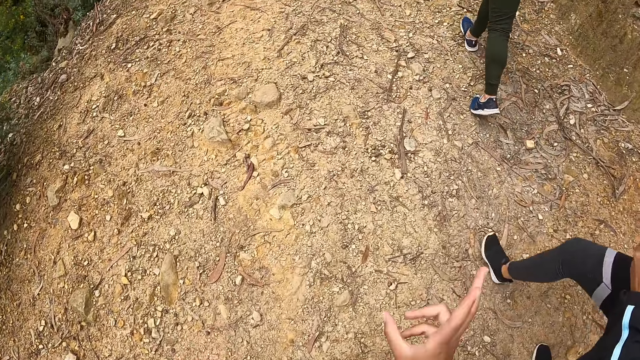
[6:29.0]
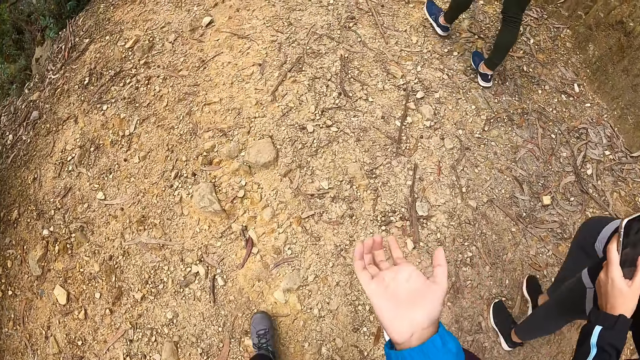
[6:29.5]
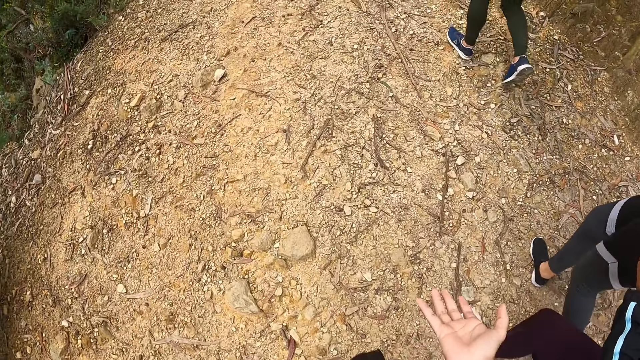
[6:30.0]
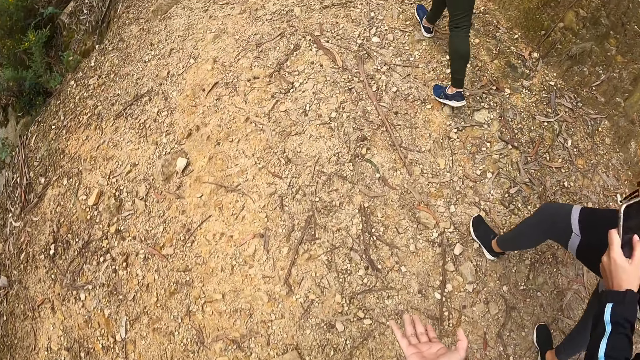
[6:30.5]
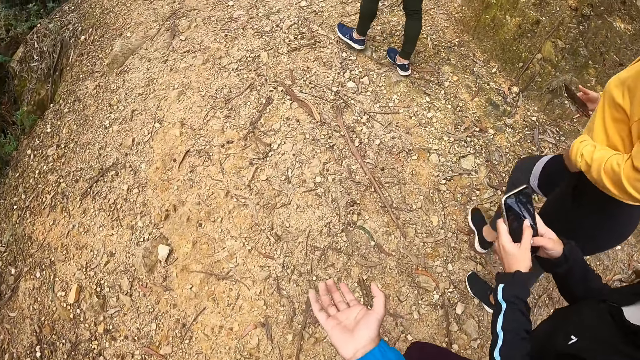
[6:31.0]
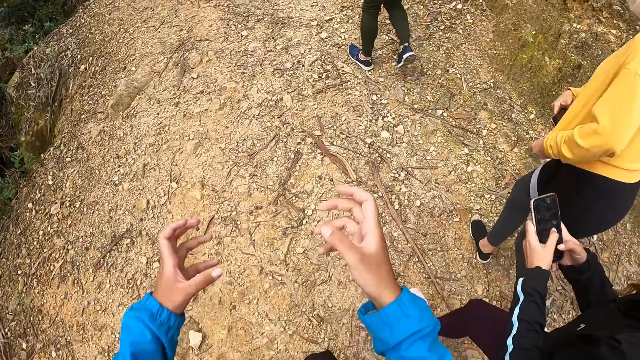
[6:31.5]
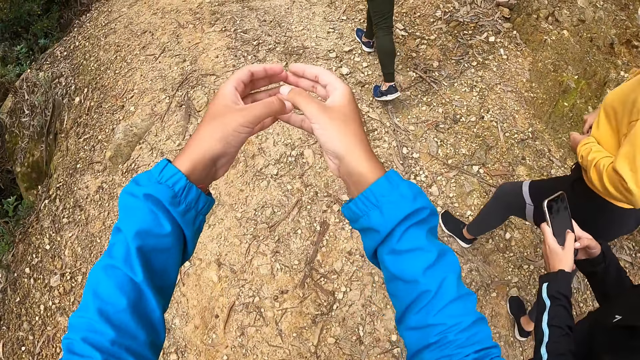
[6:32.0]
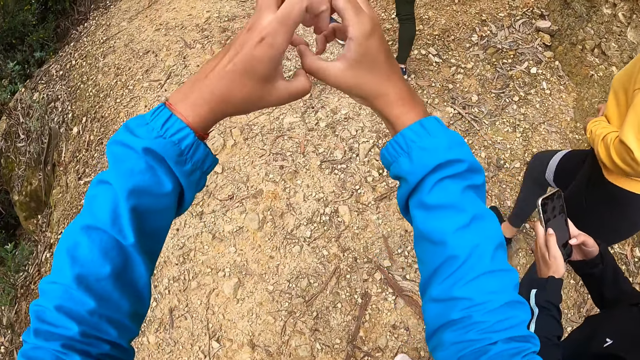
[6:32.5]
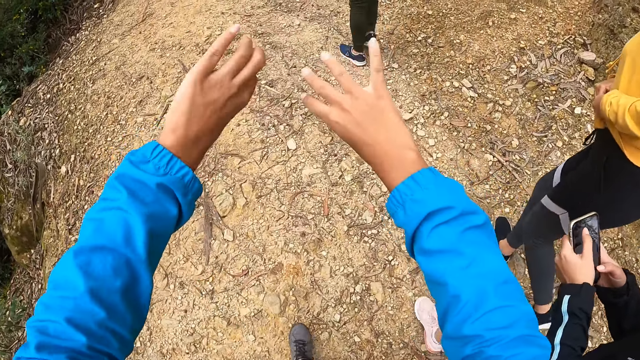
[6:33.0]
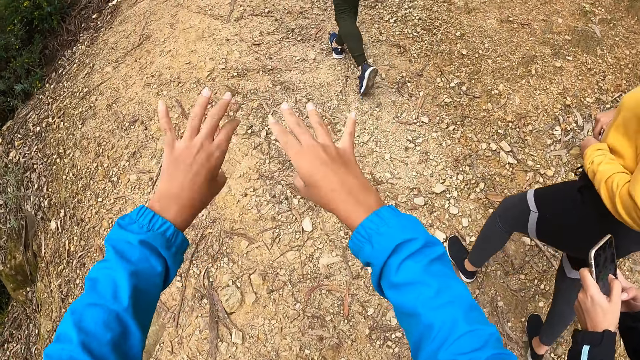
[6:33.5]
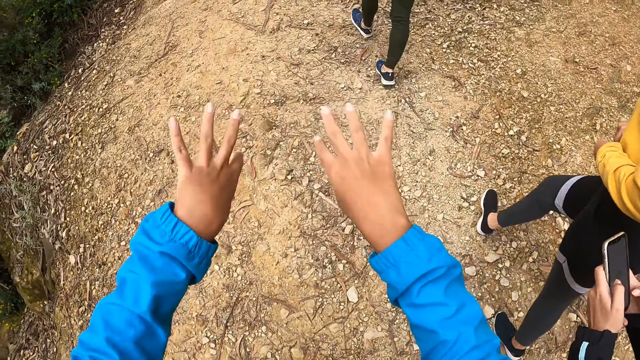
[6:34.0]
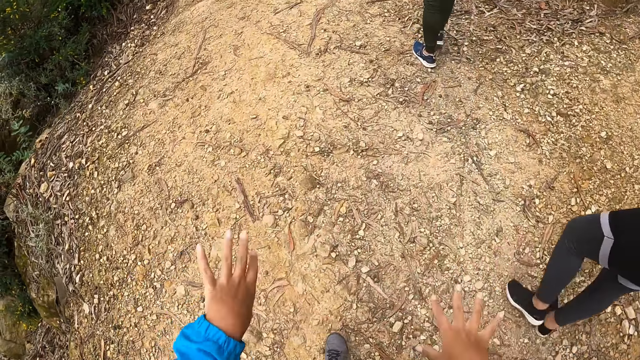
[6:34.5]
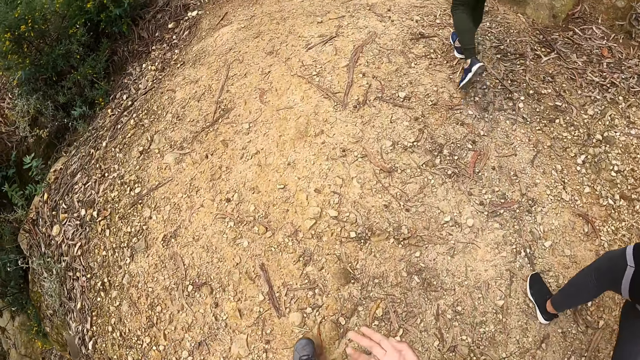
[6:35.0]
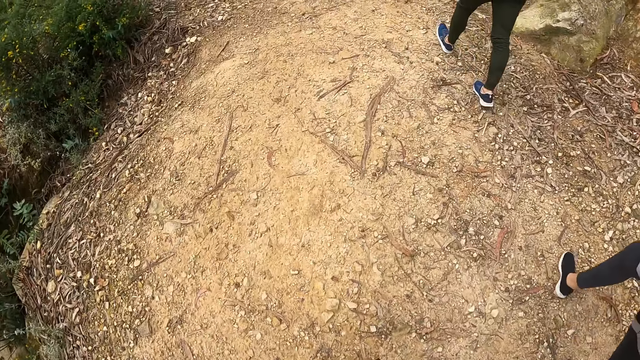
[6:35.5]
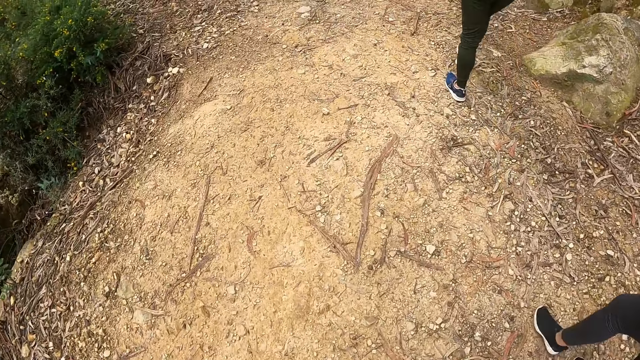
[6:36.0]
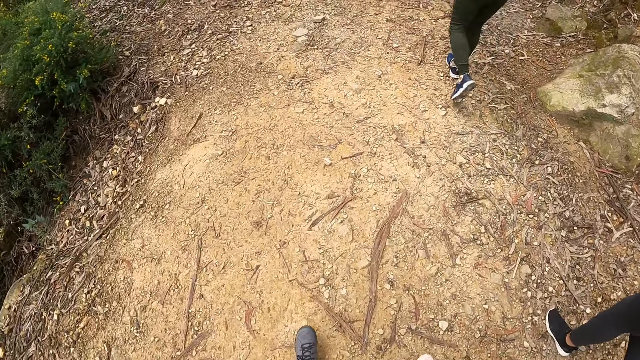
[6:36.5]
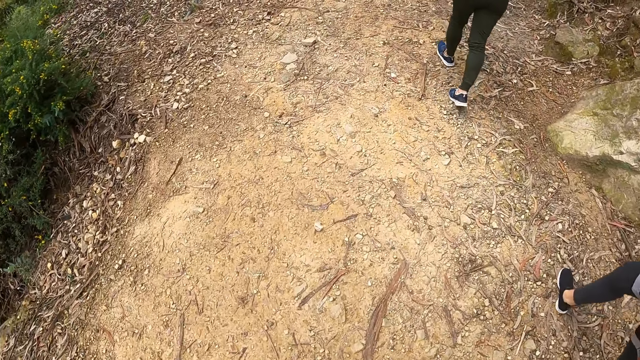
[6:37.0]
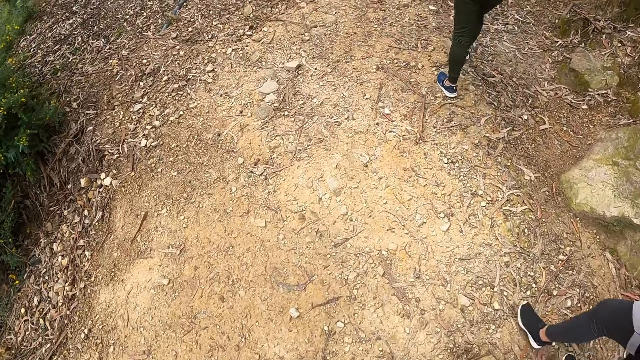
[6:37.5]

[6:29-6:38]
The woman puts her left hand in her sweater pocket. The woman puts the phone into her sweater pocket with her right hand.

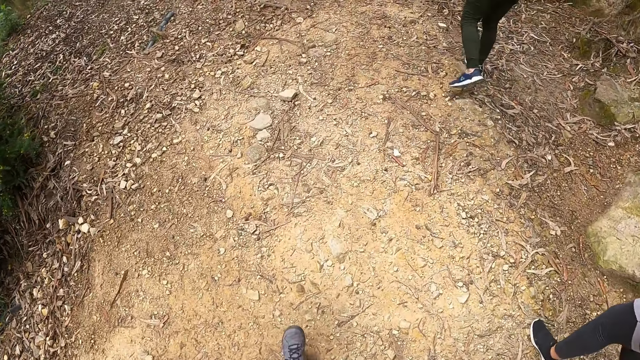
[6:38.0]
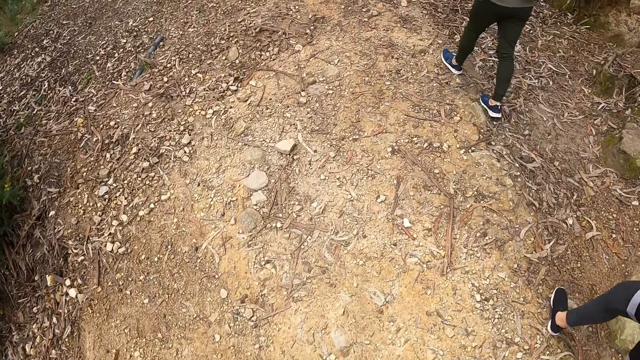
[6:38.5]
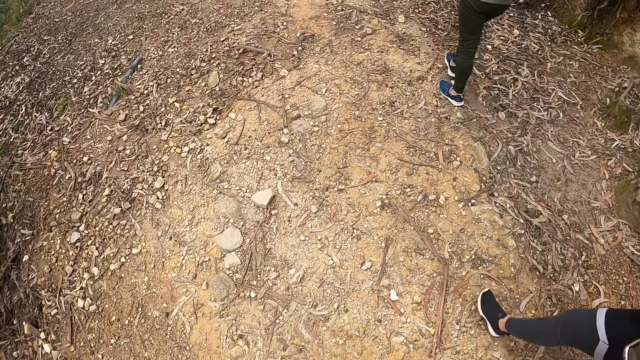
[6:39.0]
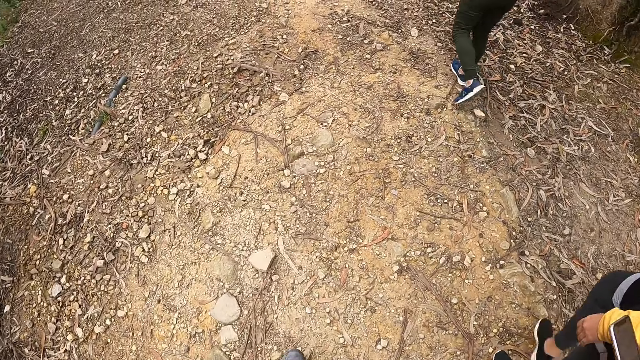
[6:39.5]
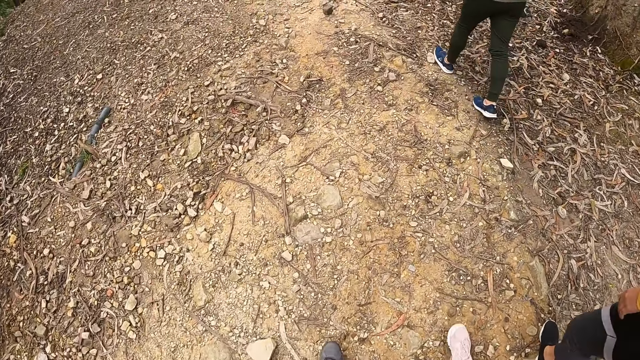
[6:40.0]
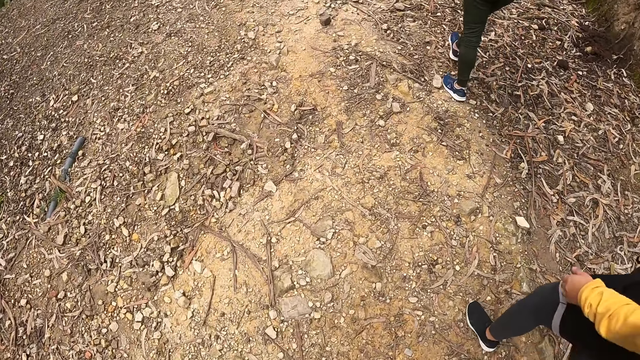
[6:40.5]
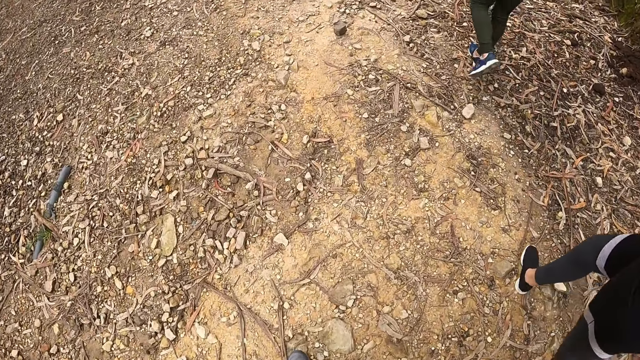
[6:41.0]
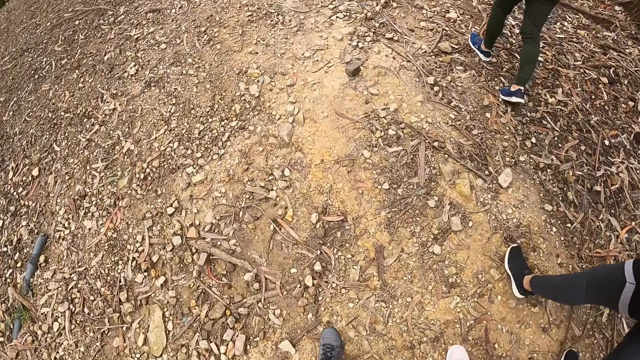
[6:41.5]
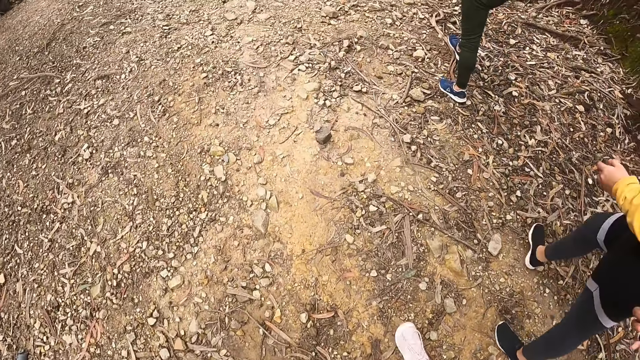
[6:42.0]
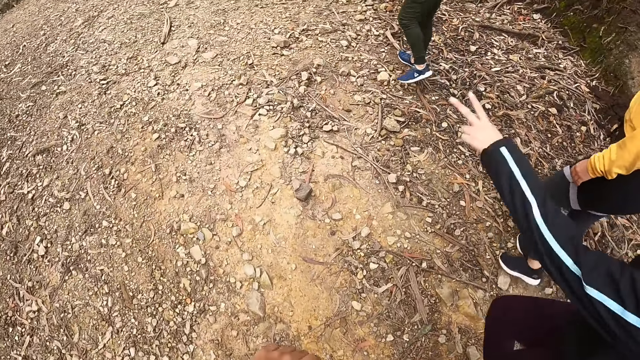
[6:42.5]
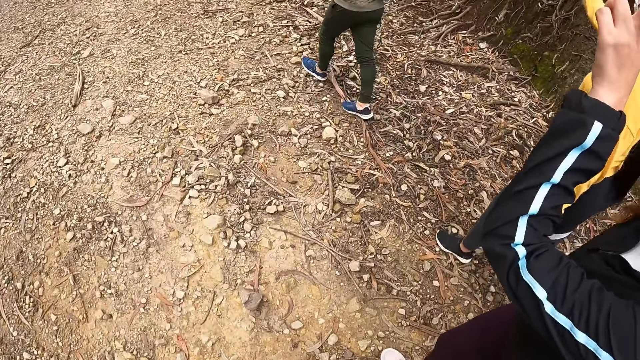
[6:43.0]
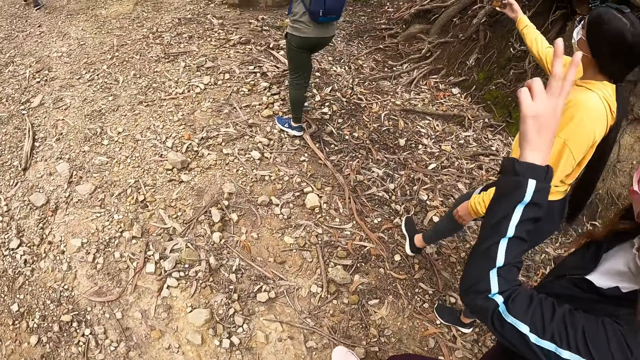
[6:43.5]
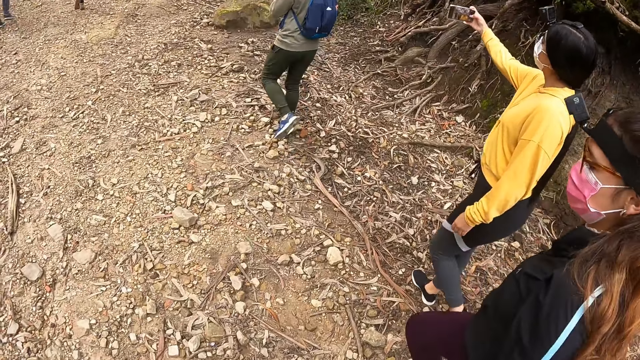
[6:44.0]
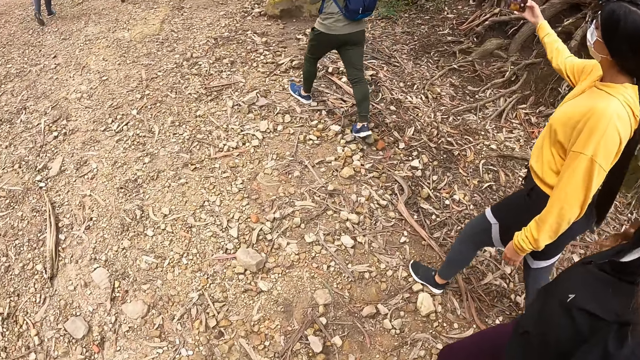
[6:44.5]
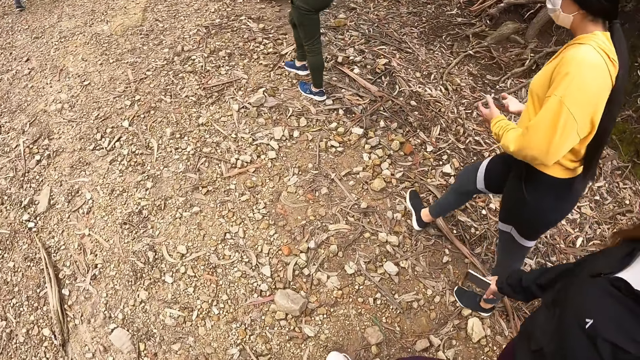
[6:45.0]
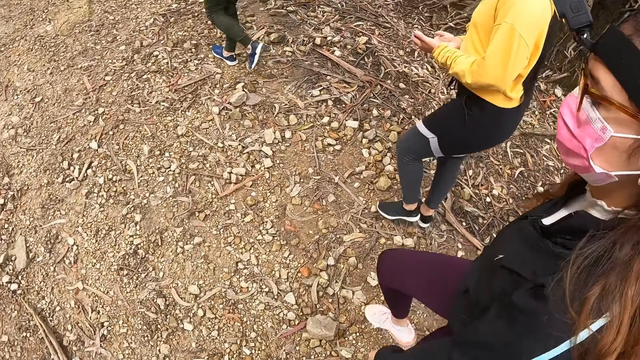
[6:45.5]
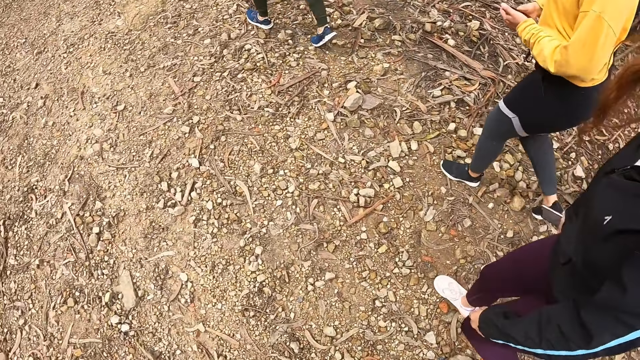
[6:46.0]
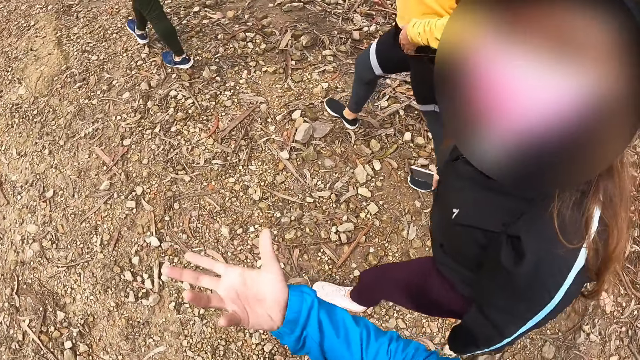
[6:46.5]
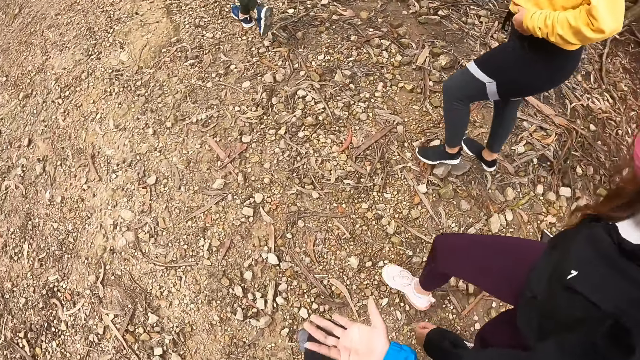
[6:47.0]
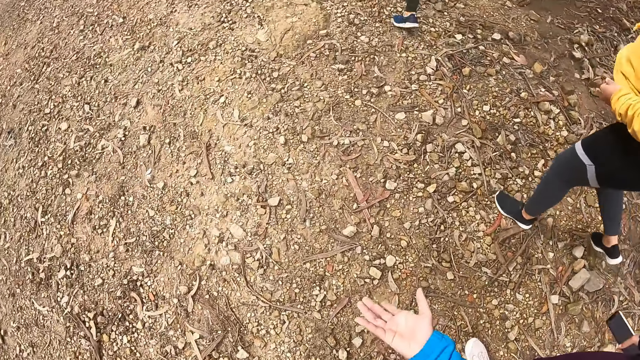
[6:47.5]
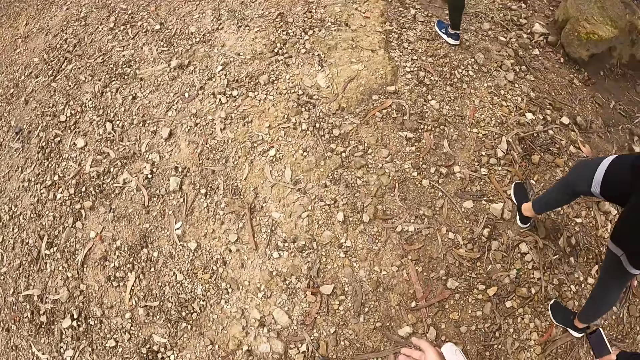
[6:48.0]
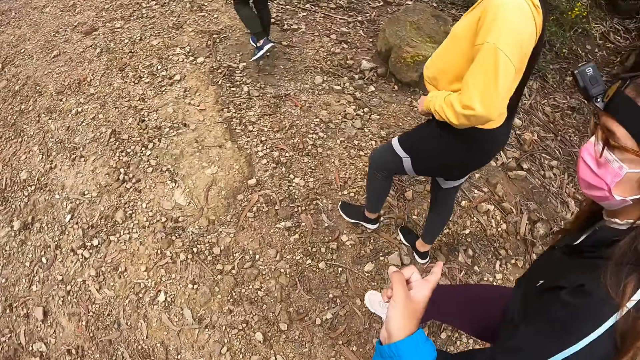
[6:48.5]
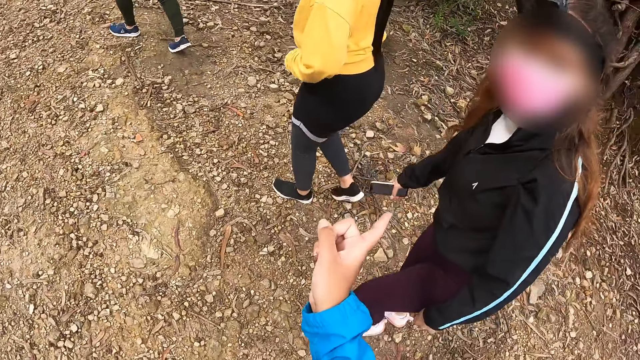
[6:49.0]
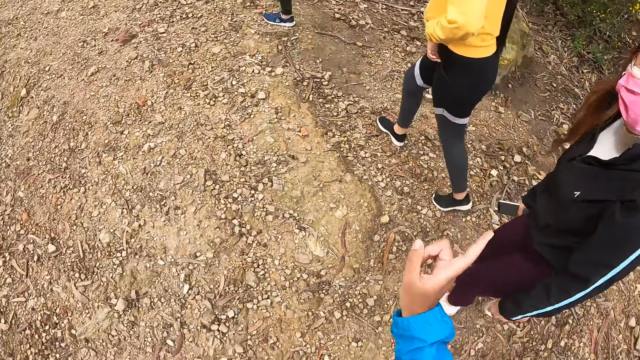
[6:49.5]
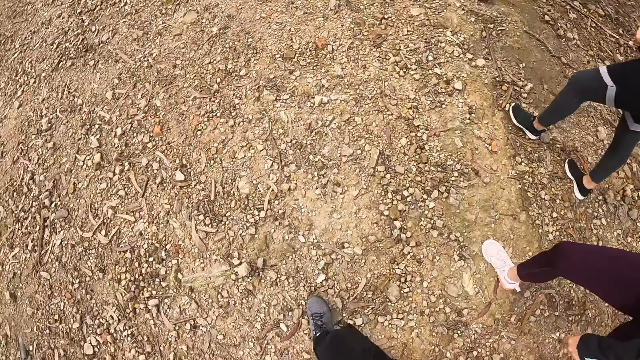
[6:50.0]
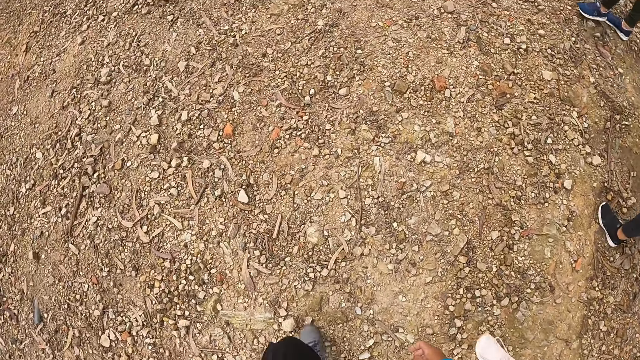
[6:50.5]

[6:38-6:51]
The woman raises her left hand. Another woman raises her left index and her middle finger in the air. The first woman takes a picture with the phone in her right hand. The first woman drops the phone in her right hand on her left palm. The camera wearer interacts with the first woman and the other woman. The first woman puts both hands under her sweater. The camera wearer points her right index finger forward to the other woman.
